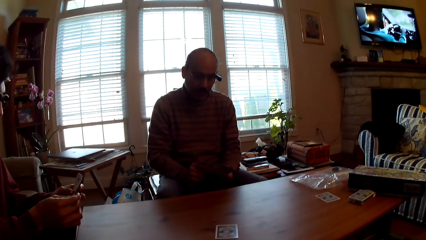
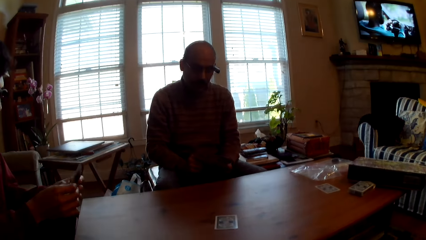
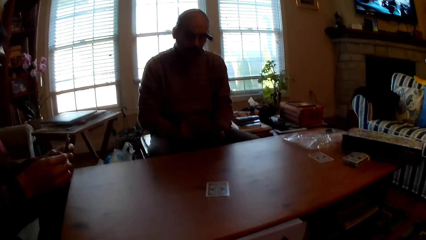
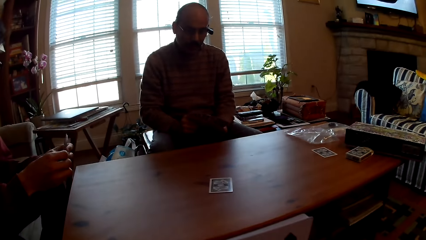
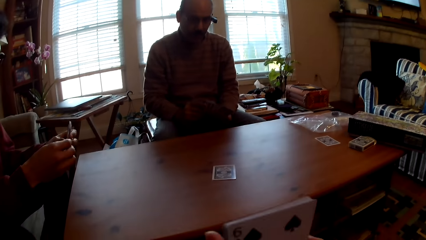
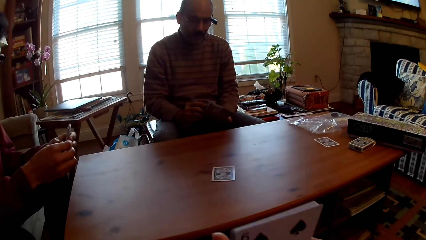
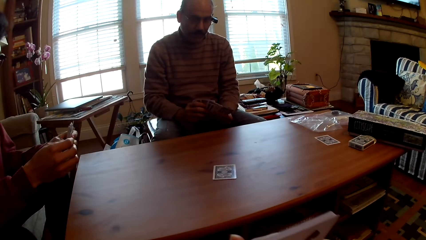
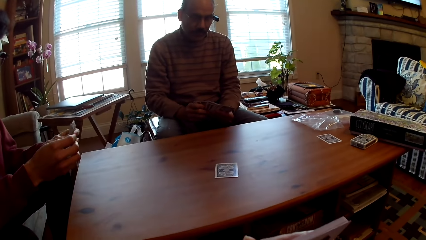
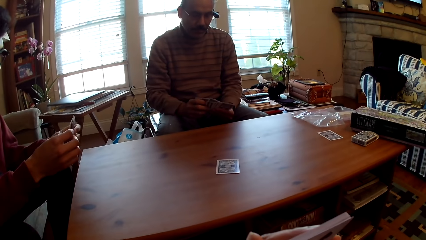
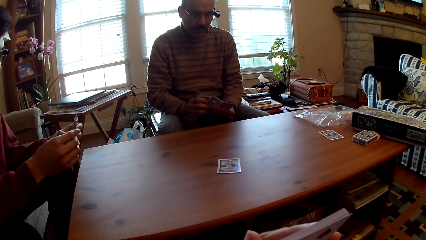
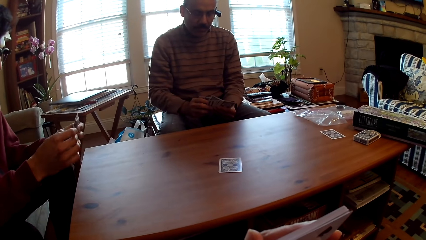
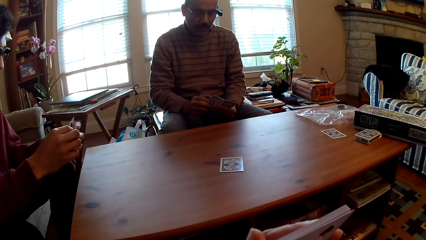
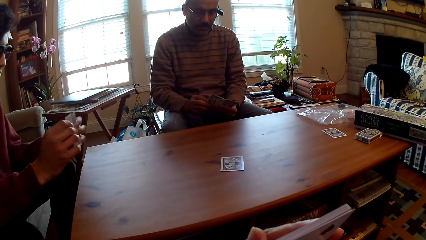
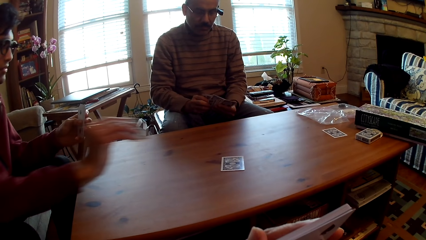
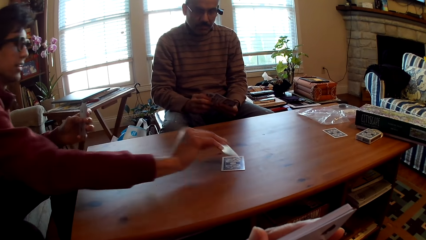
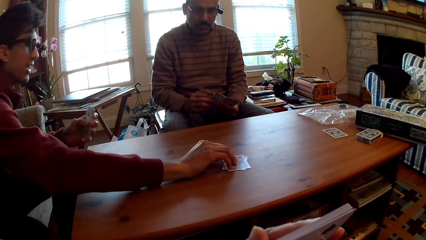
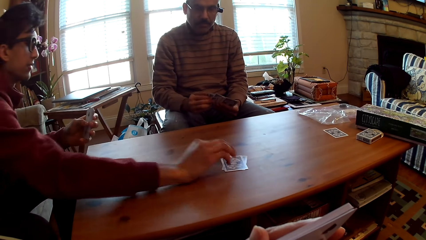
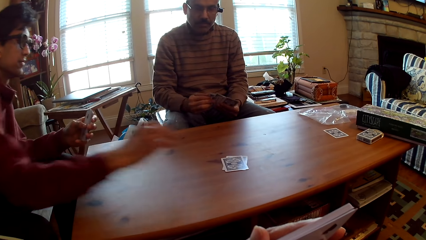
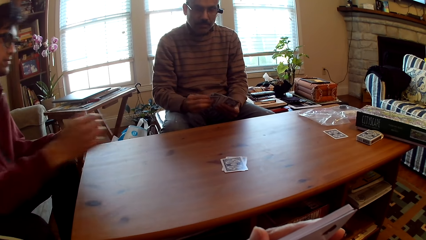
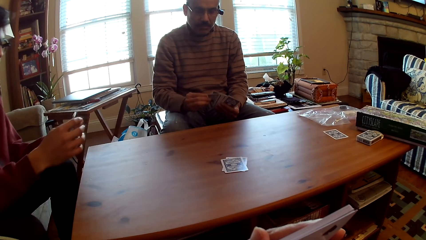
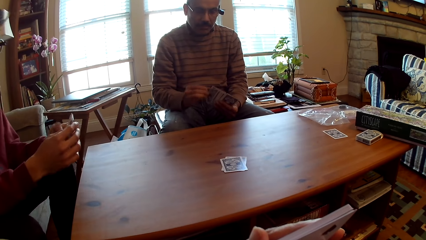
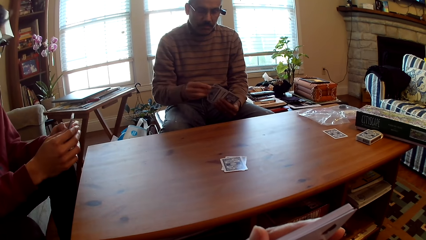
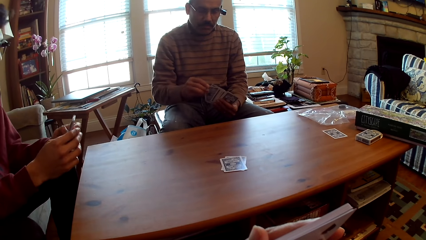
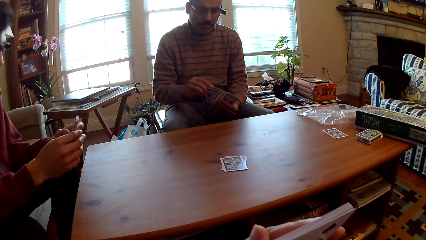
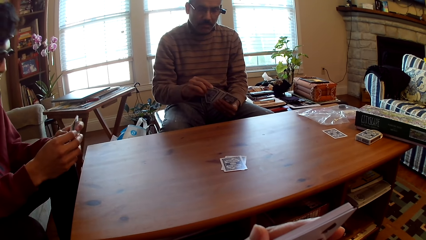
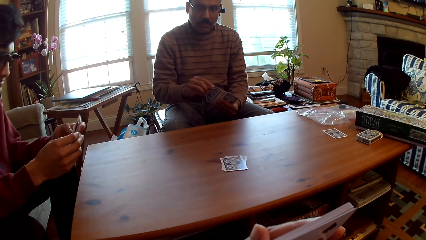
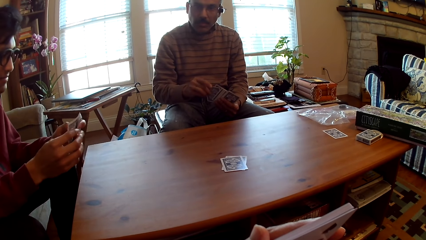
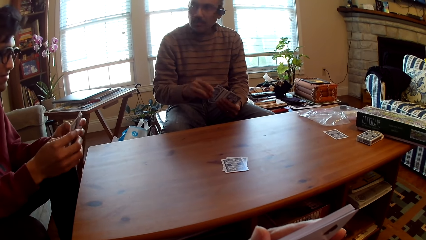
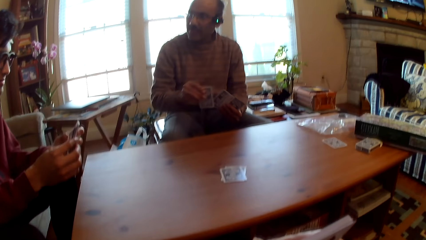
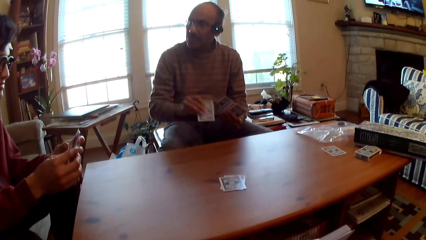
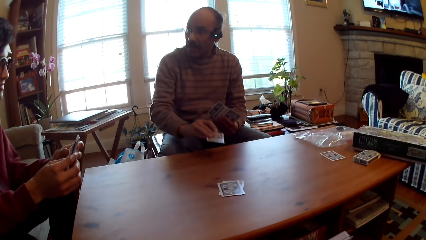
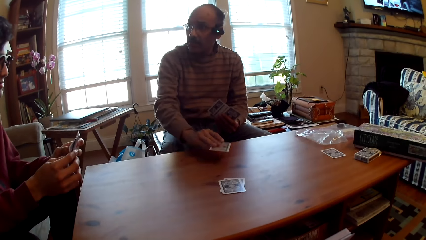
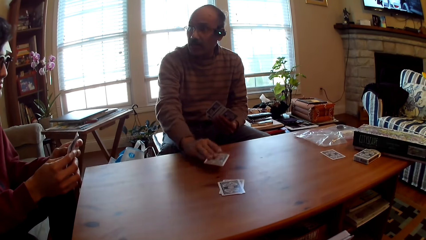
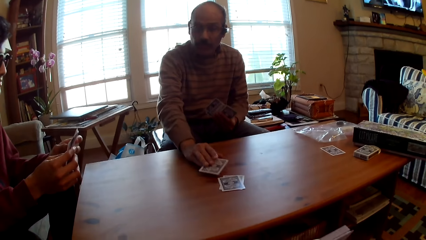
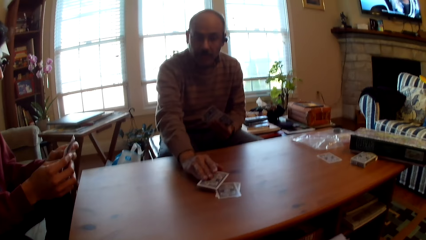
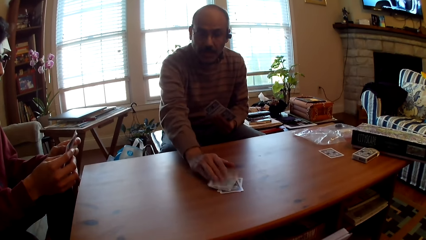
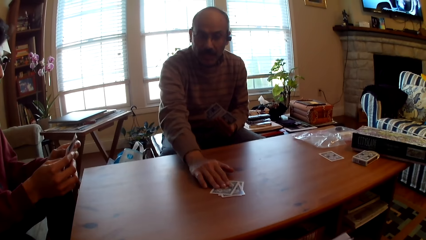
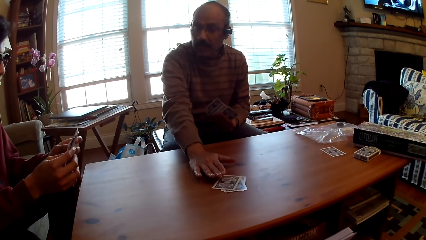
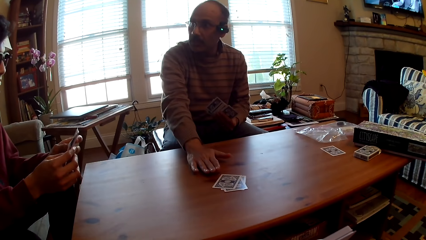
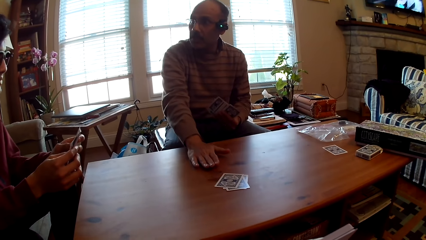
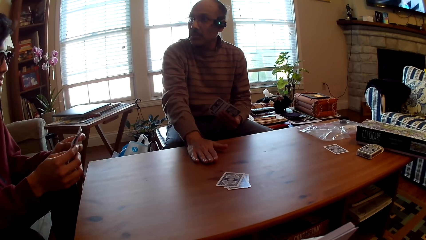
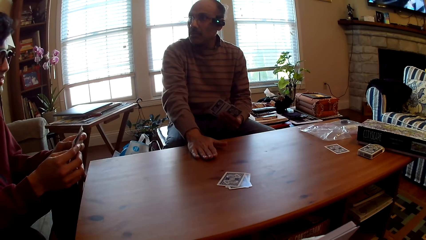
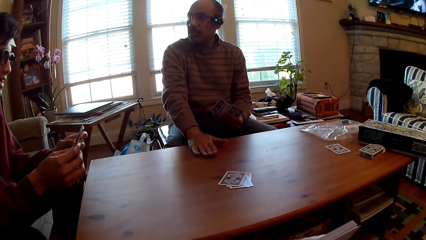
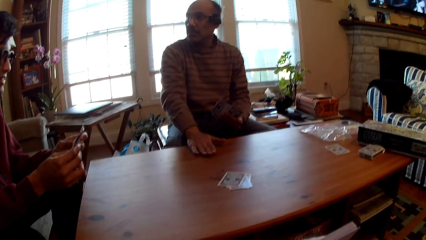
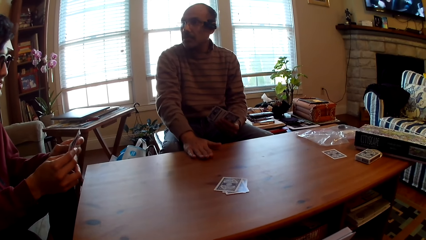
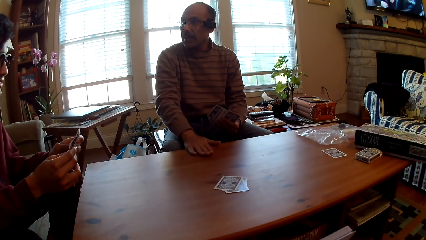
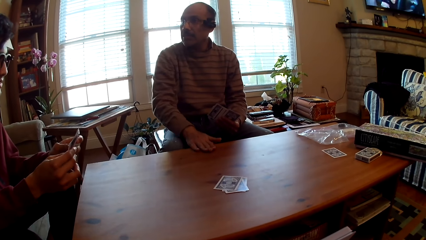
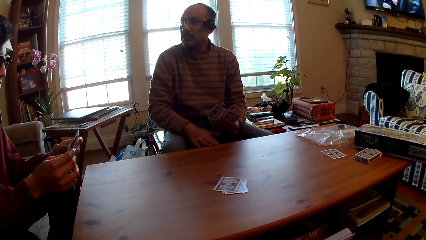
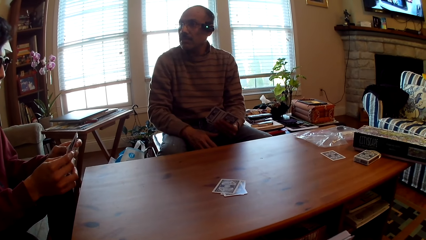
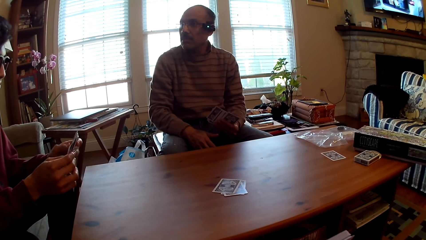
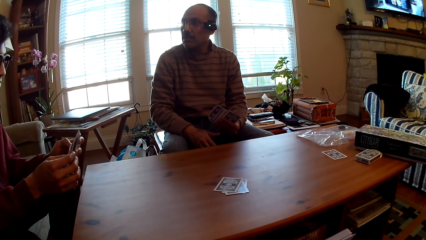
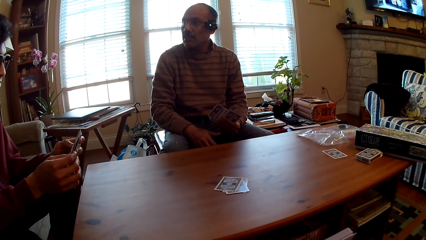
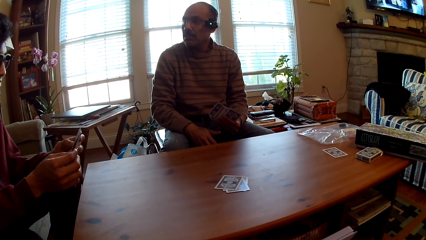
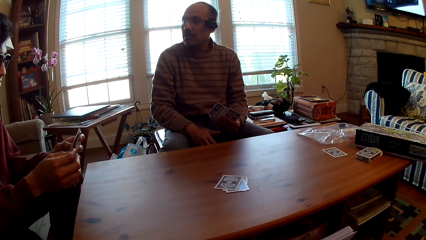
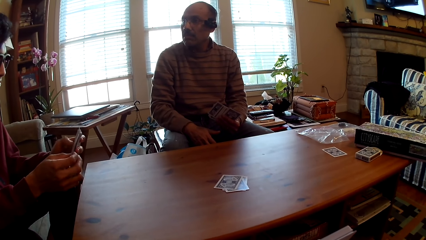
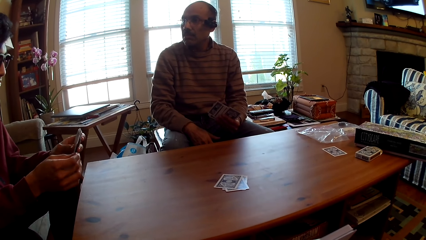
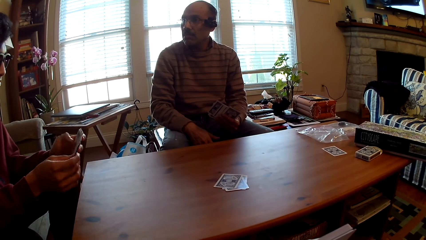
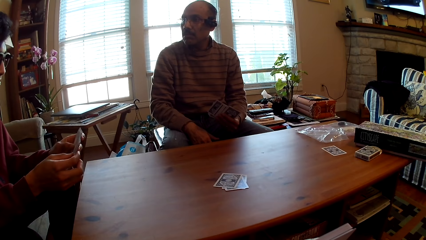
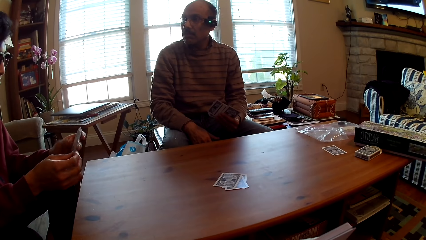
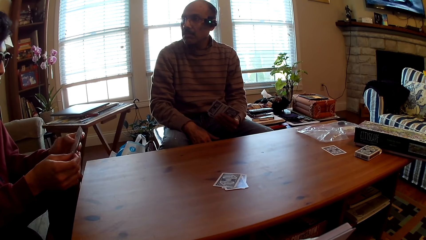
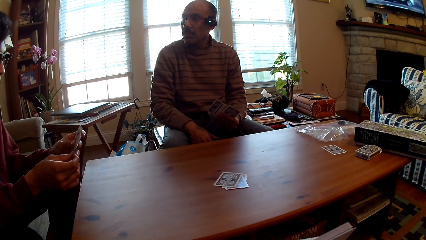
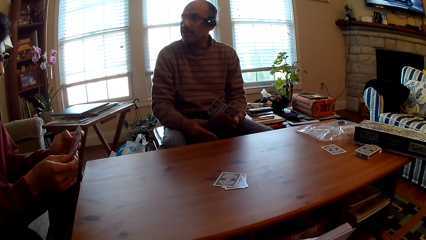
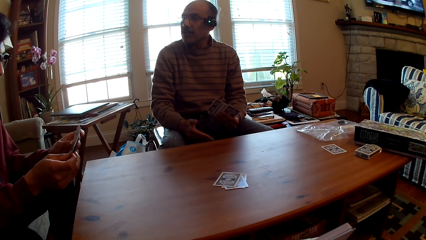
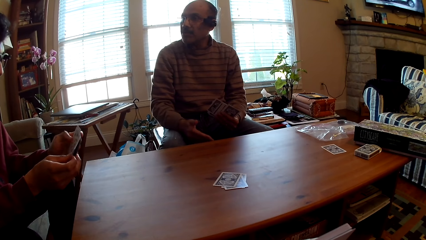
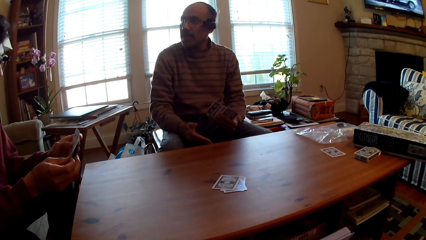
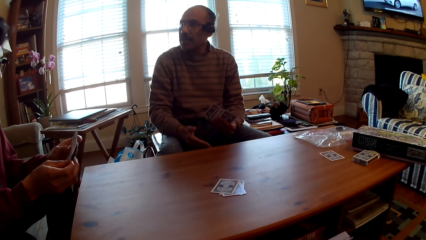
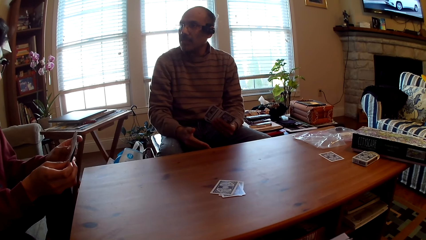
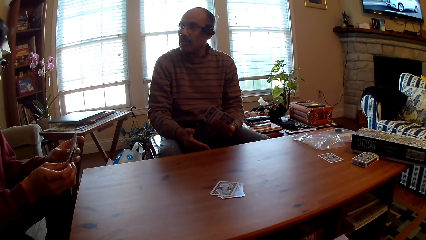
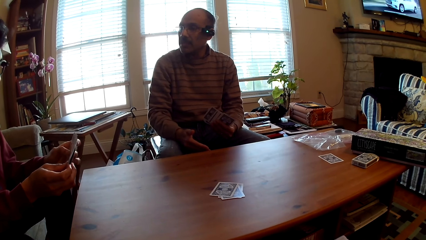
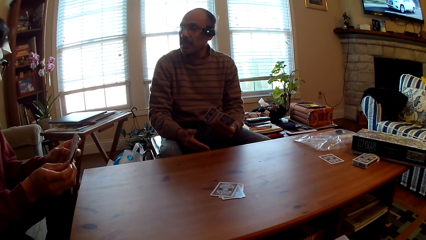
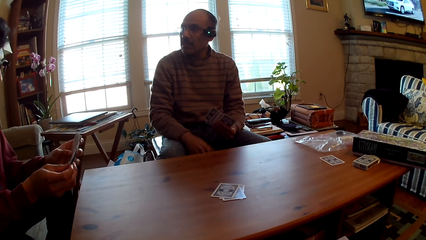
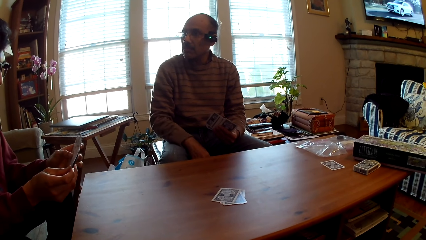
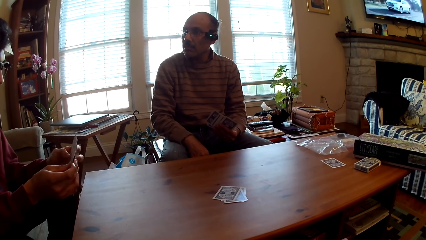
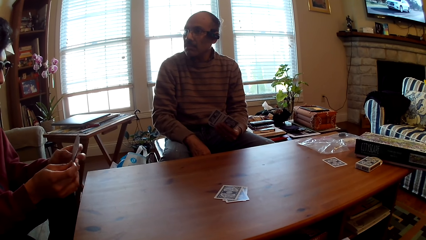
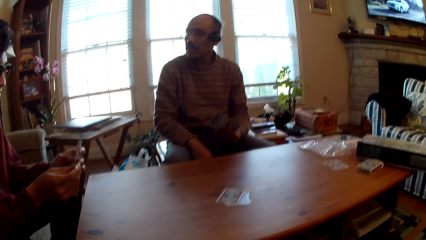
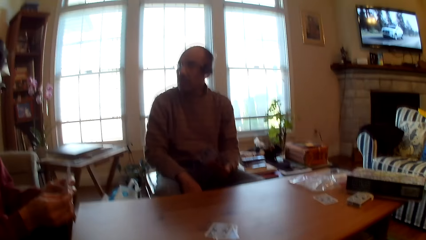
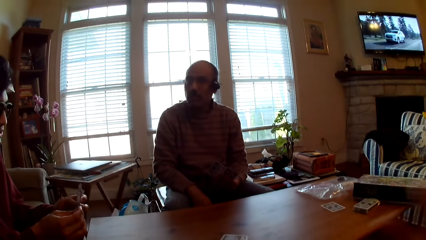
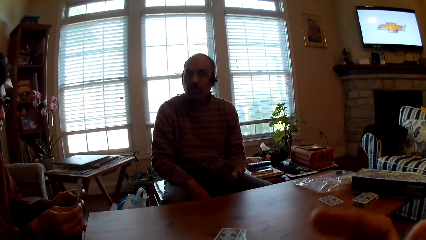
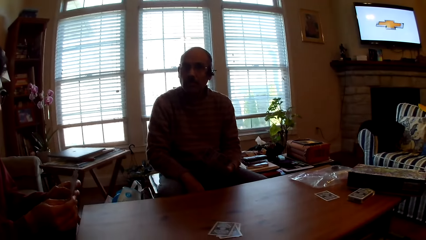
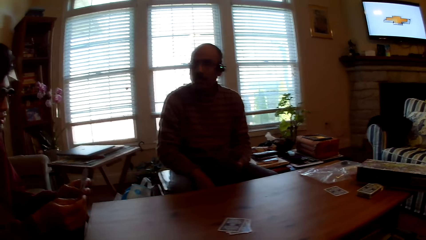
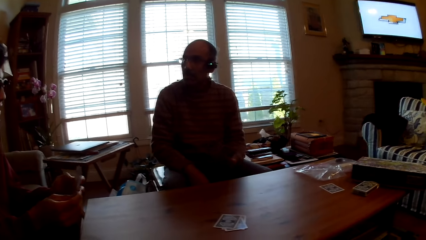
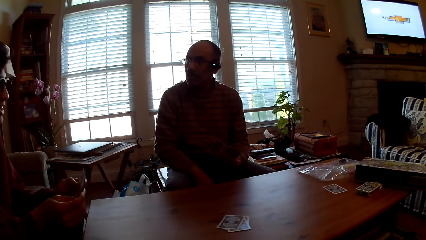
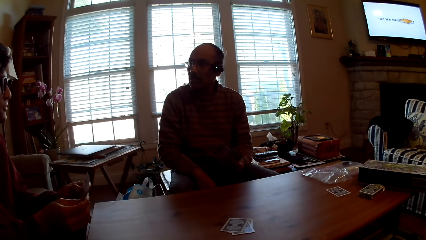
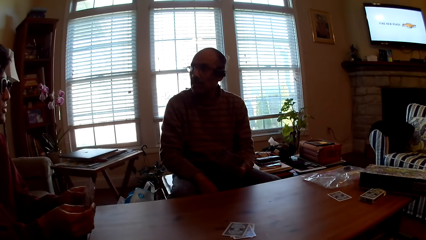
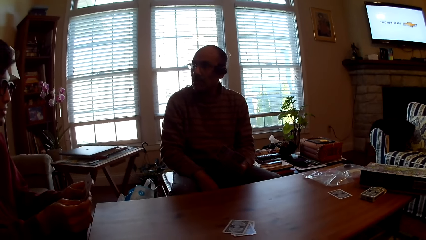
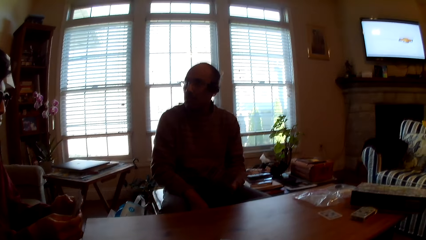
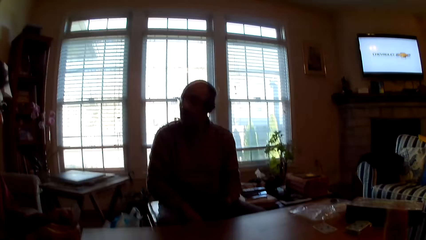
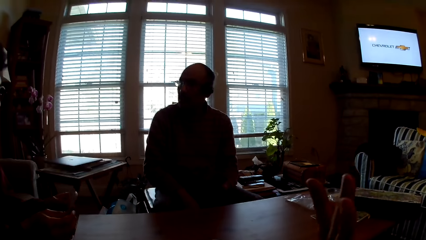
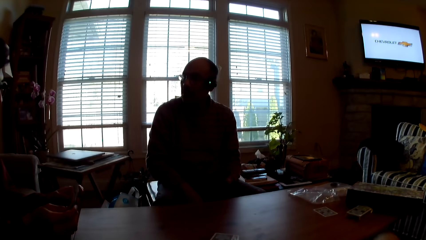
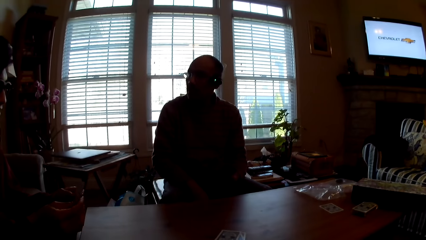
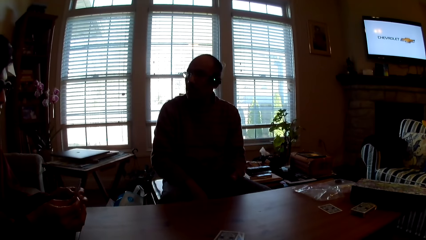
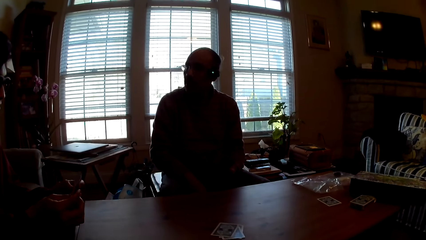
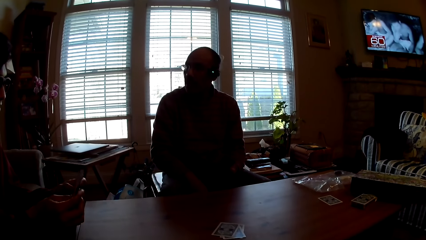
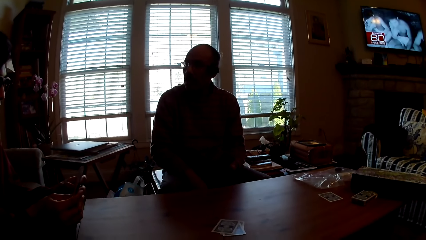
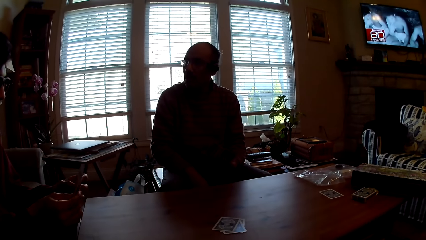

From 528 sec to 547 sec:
The camera wearer moves hands. A man puts a card on the table. The man plays poker. Another man plays poker. The other man puts a card on the table. The other man drags a hand on the table. The first man selects cards. The other man interacts with the first man. The camera wearer moves a hand.
